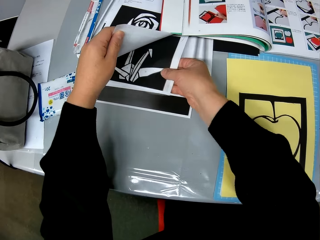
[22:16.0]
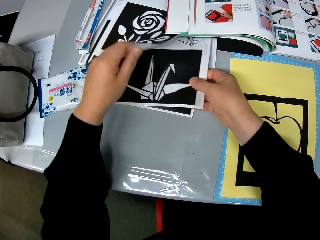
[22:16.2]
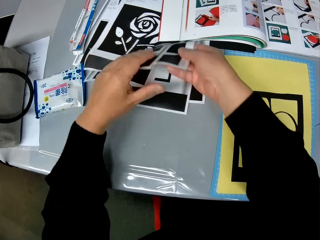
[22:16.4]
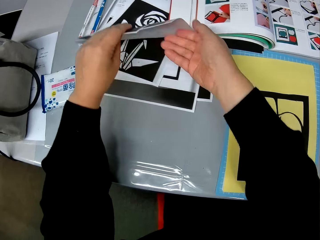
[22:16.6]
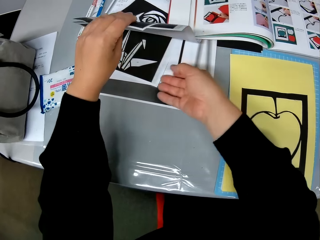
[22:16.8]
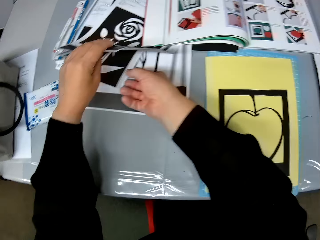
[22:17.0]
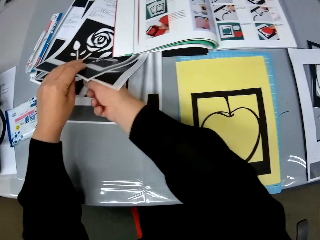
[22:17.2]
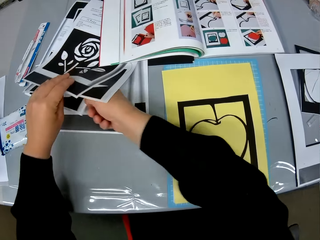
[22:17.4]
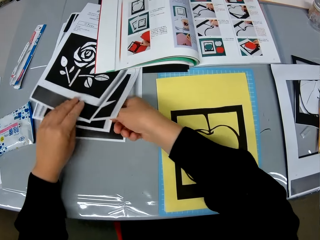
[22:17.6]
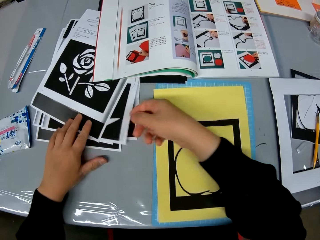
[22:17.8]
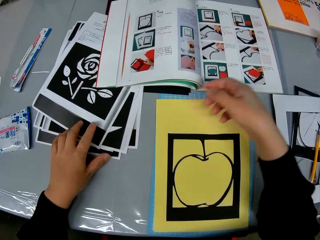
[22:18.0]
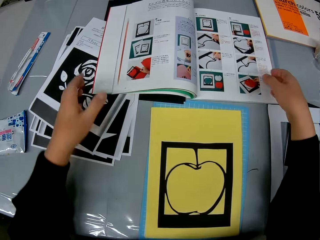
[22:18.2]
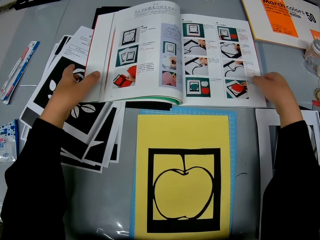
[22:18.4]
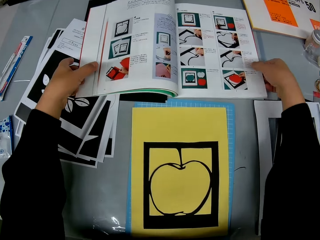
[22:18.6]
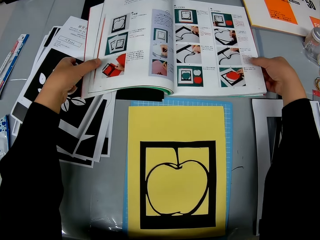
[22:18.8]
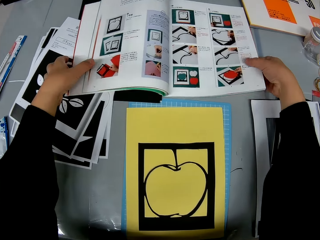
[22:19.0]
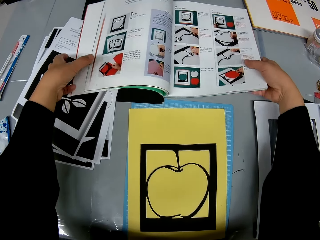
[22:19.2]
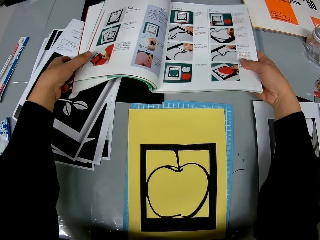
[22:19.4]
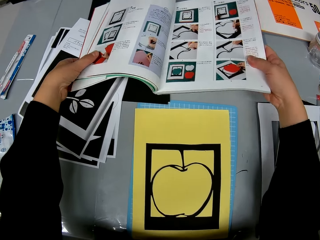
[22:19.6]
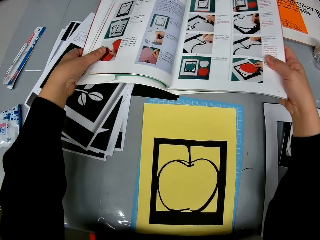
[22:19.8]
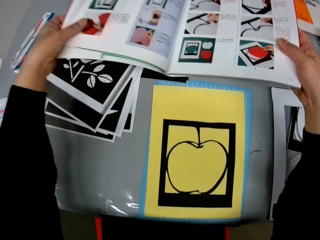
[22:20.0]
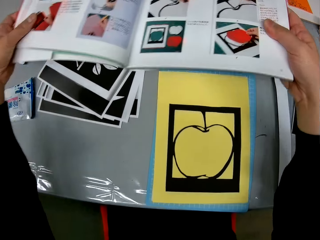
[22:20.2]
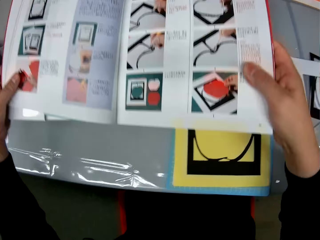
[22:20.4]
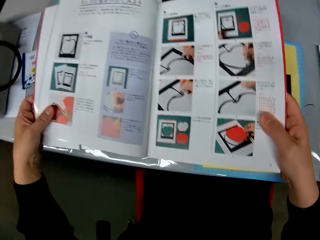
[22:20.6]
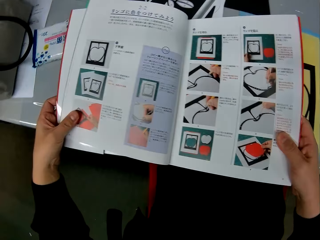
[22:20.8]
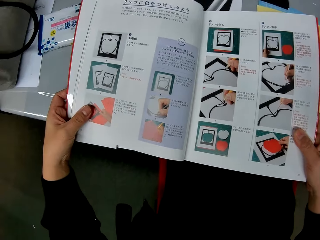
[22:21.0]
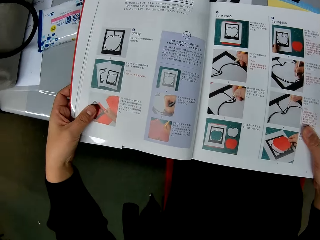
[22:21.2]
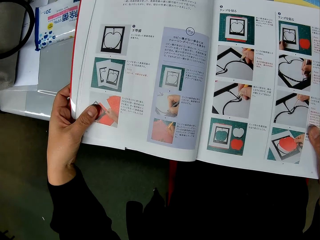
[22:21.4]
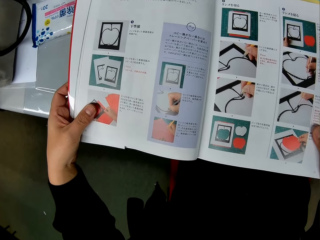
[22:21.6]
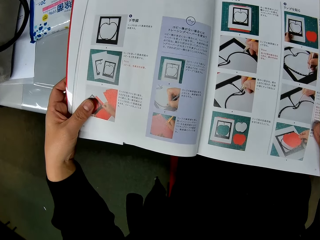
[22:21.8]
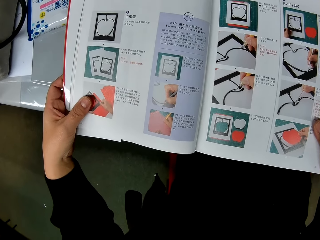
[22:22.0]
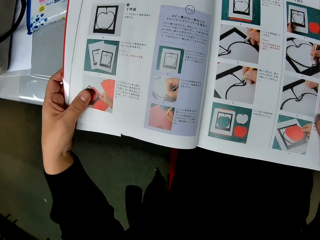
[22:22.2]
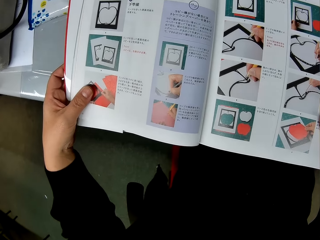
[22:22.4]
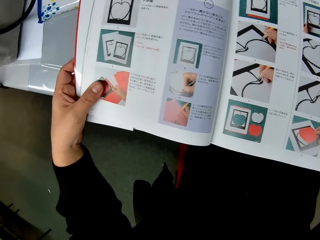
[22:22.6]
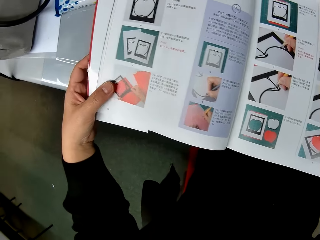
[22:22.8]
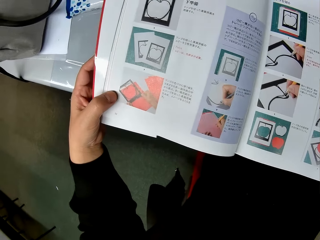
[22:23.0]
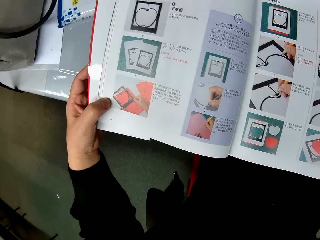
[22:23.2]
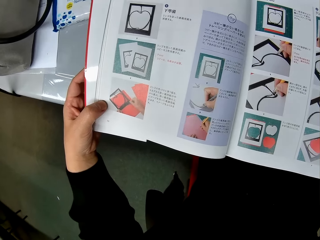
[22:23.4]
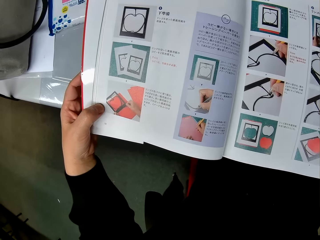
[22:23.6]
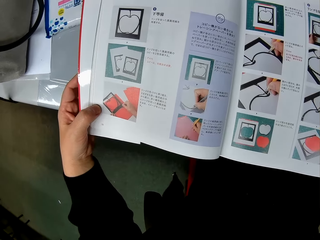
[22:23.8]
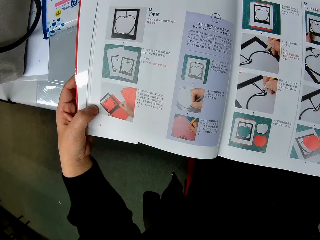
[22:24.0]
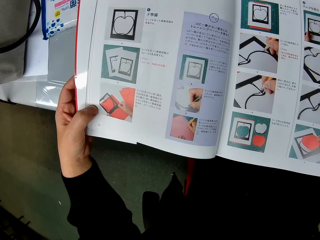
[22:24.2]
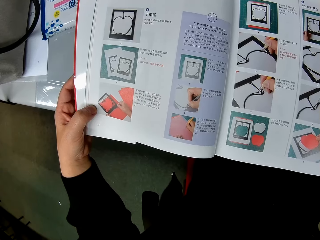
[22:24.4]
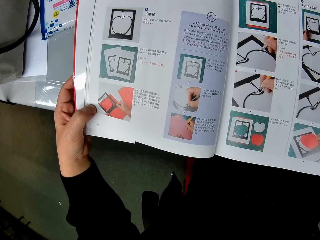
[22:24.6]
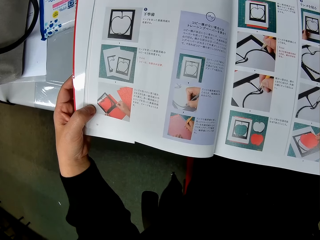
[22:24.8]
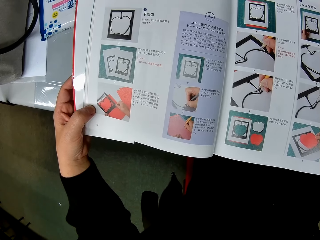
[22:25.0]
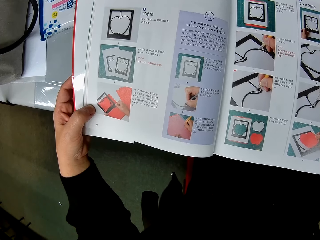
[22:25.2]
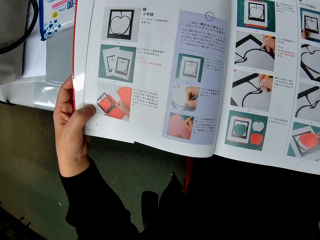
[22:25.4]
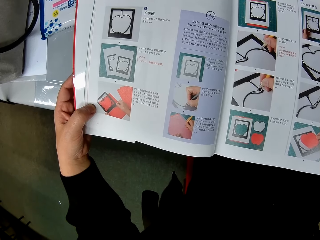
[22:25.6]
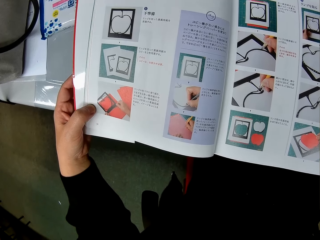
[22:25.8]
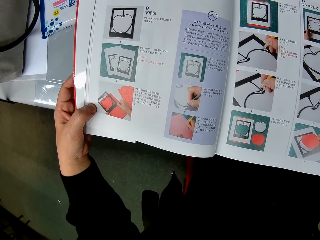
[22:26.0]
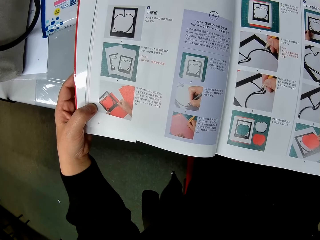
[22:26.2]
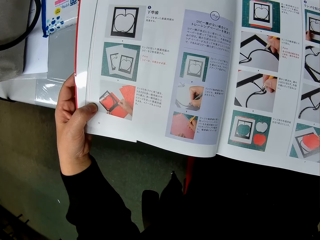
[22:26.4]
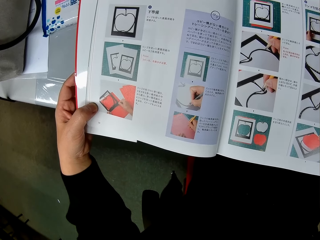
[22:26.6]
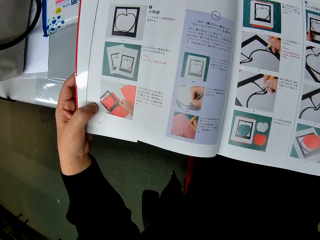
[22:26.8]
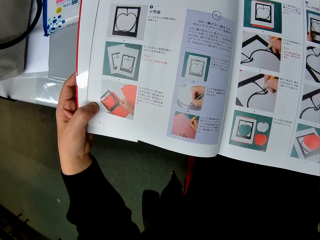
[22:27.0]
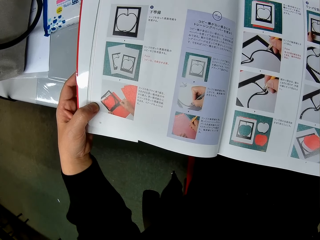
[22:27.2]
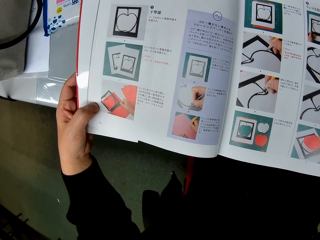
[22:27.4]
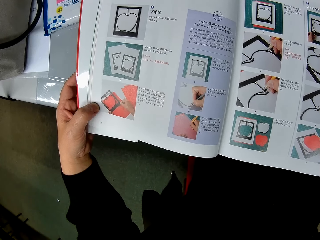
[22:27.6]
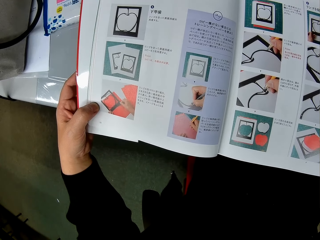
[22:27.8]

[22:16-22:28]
The camera wearer moves the book closer to him on the table. He picks up the book from the table. He reads from the book on the table.

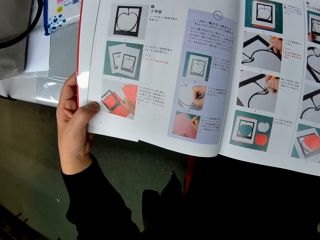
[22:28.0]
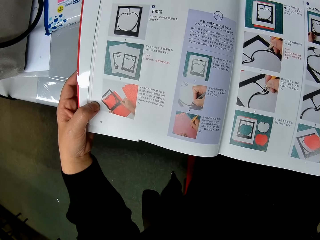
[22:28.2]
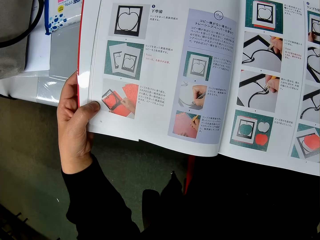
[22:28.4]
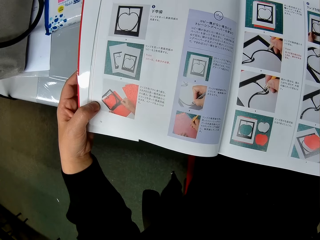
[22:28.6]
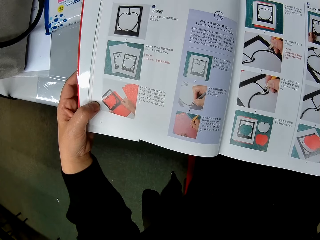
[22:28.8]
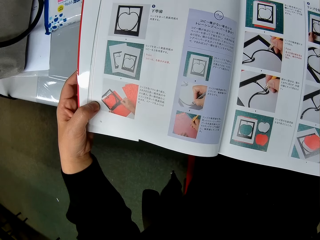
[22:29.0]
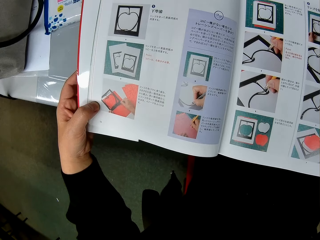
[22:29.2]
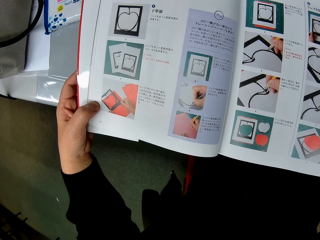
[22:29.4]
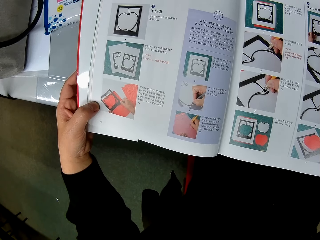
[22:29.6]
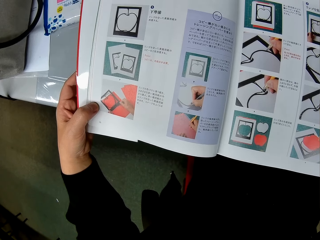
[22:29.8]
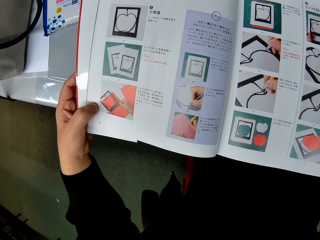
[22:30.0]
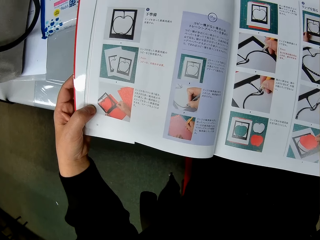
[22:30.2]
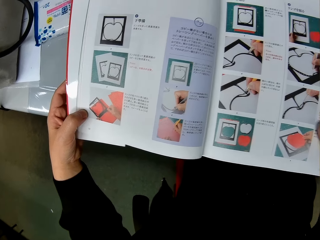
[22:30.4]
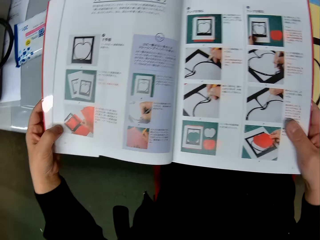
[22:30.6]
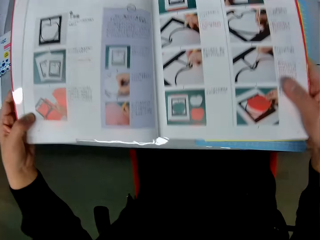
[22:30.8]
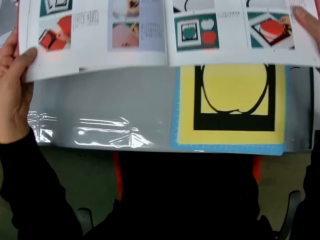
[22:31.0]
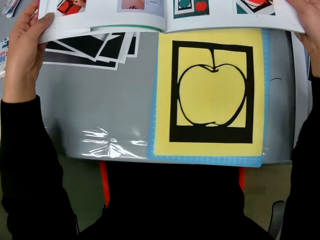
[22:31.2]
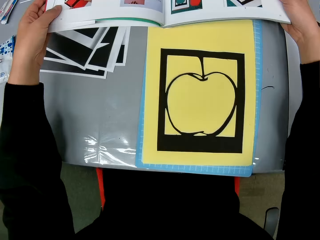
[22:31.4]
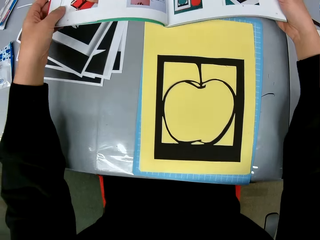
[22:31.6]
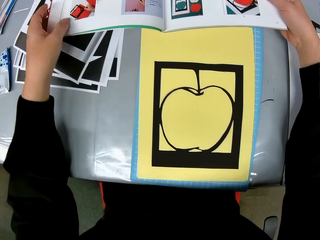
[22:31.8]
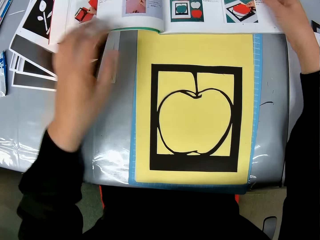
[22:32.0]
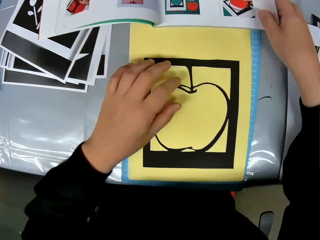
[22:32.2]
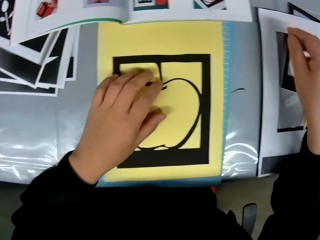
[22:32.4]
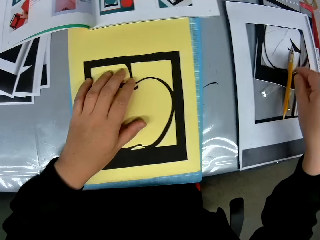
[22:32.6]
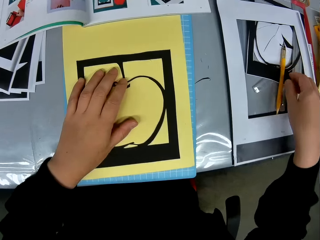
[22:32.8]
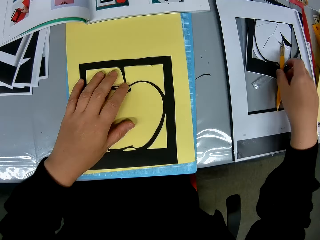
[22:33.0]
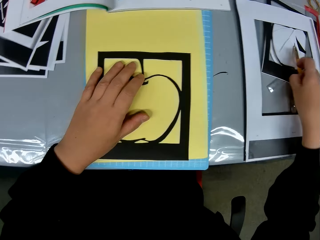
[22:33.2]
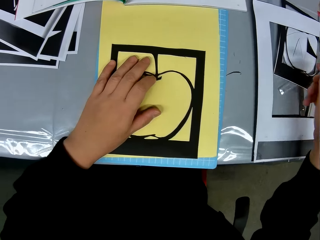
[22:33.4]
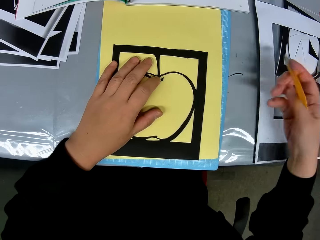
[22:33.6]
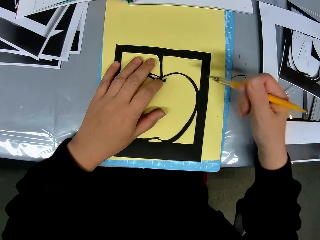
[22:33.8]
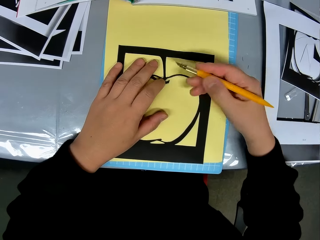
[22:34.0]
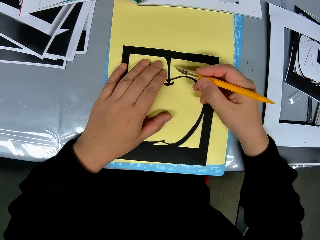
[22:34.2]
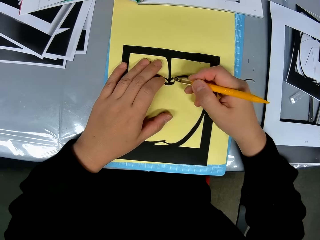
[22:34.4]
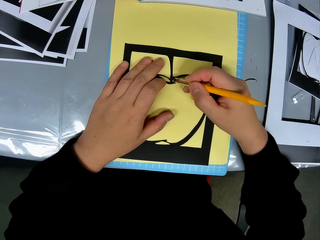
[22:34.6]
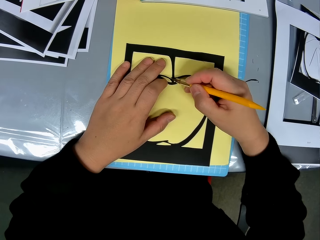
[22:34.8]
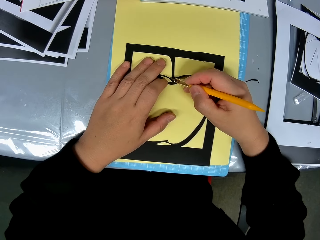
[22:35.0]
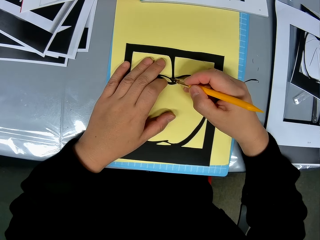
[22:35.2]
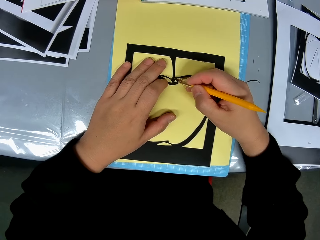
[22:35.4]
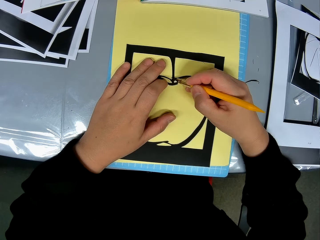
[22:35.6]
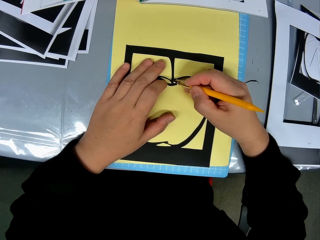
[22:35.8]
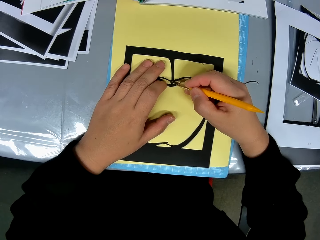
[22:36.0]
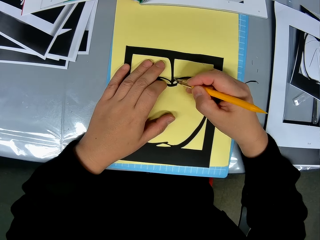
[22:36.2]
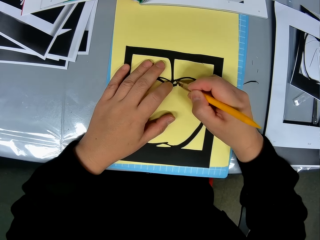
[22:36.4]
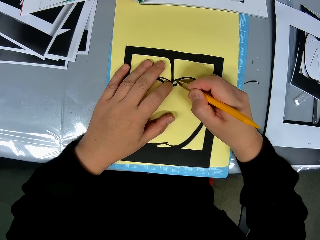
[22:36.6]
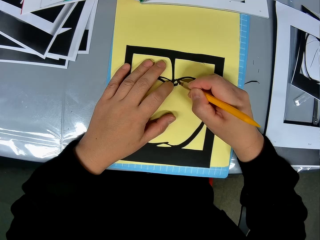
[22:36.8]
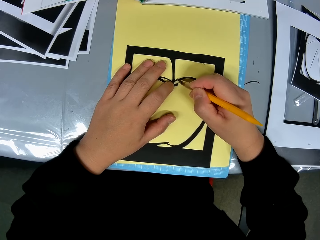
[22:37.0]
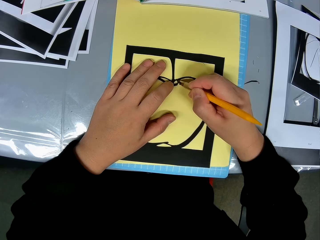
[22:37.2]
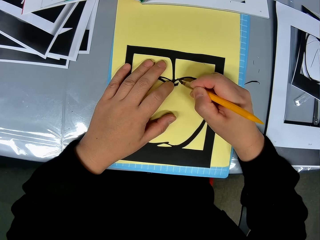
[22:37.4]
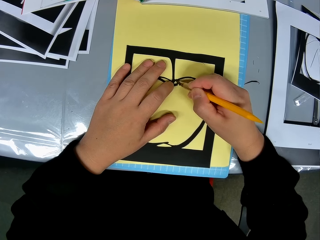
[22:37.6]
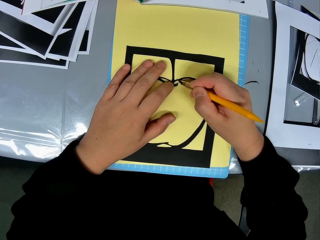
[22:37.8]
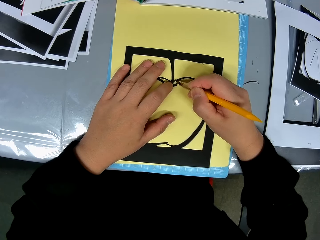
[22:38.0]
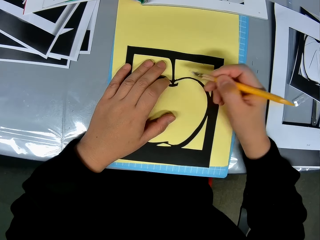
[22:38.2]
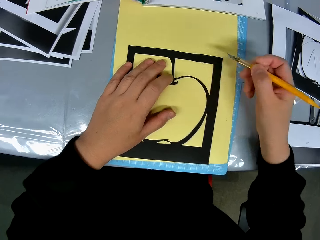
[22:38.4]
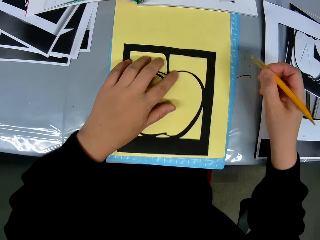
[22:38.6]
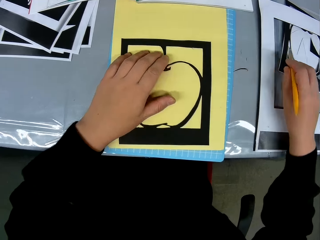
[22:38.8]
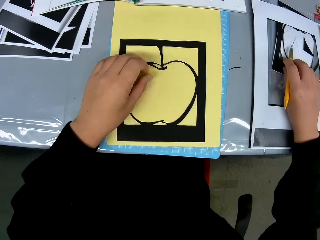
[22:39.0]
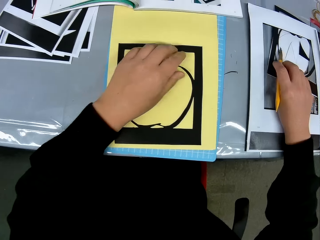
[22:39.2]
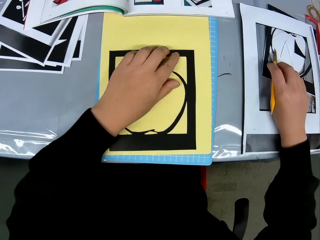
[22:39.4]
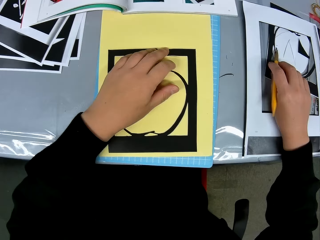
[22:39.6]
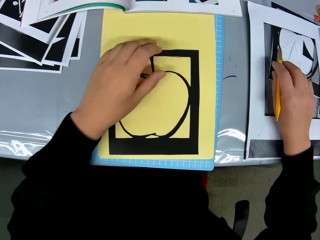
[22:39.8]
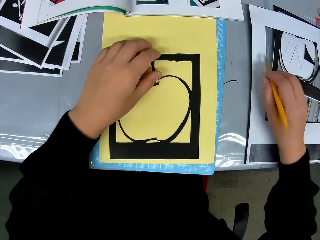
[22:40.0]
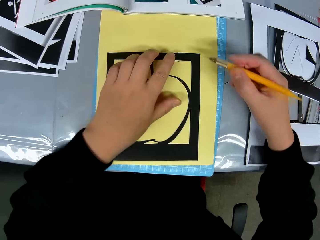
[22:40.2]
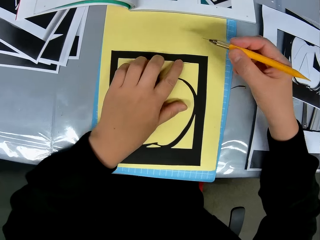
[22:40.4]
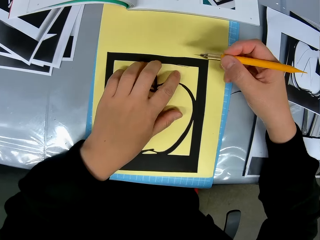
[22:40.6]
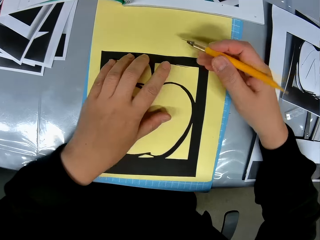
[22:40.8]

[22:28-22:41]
The camera wearer puts the book on the table. They pick up the cutting stencil on the table. They shape the drawing. They cut the craft sheet with the cutting stencil on the self healing cutting mat. They adjust the craft sheet on the self healing cutting mat.
